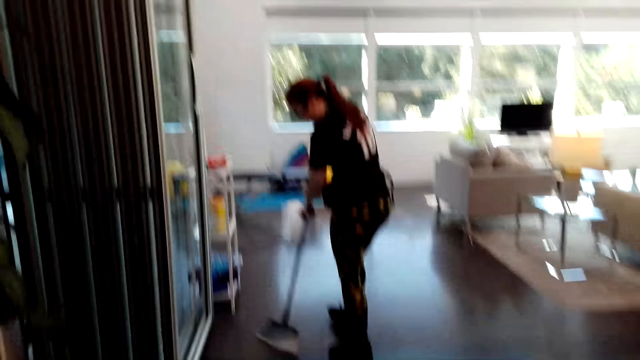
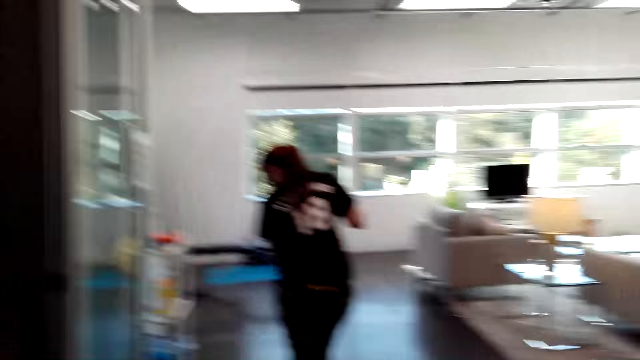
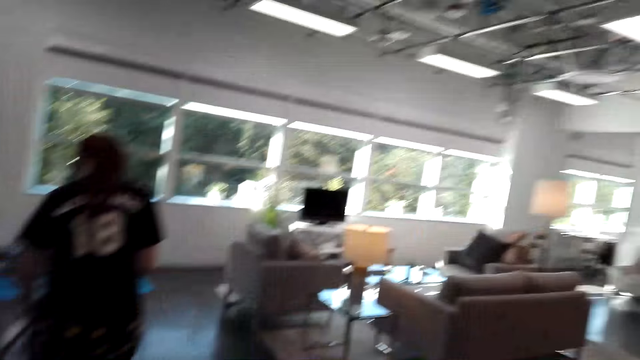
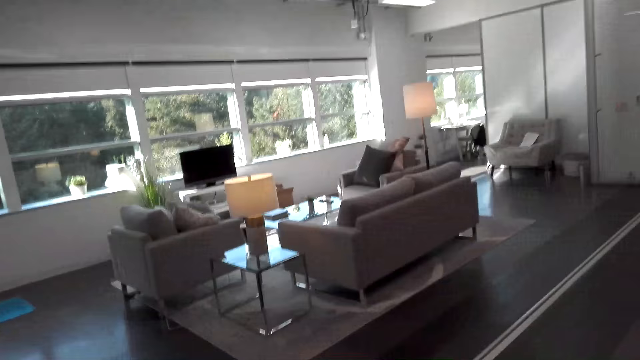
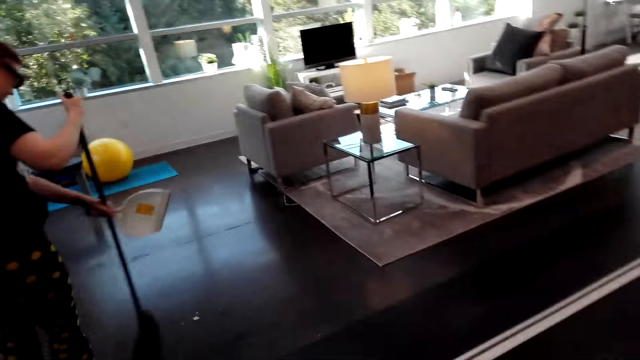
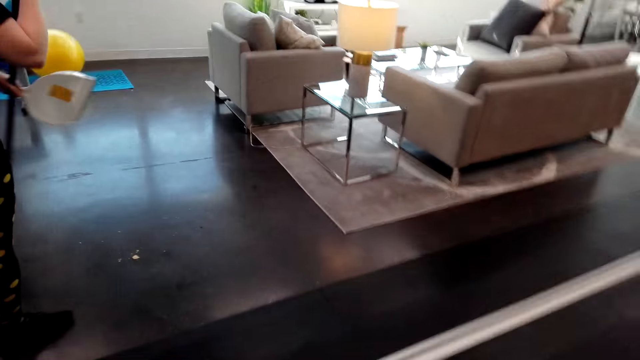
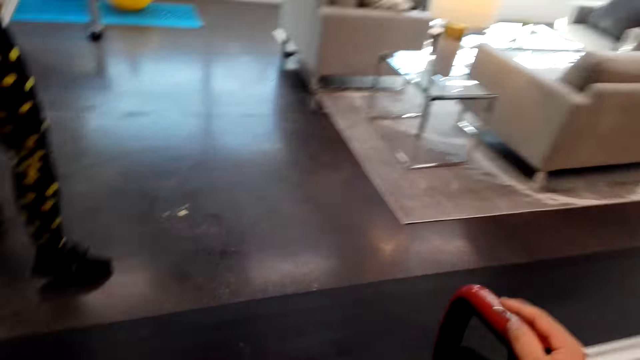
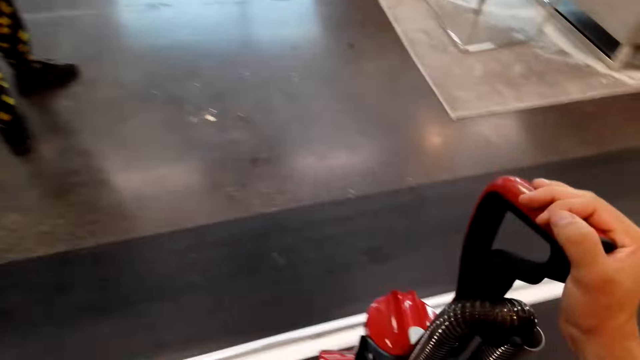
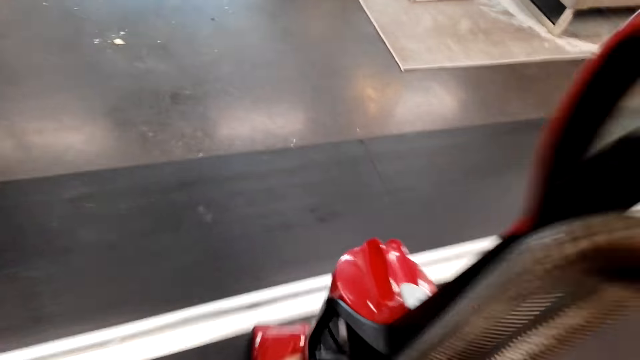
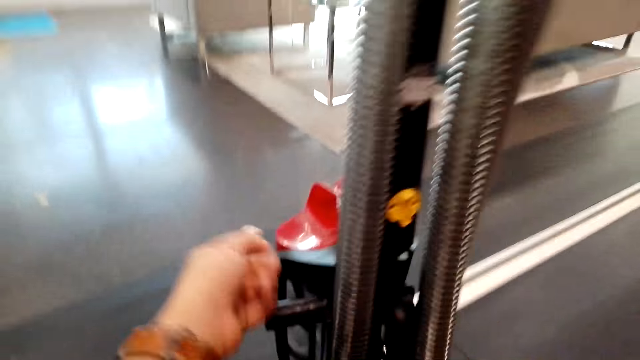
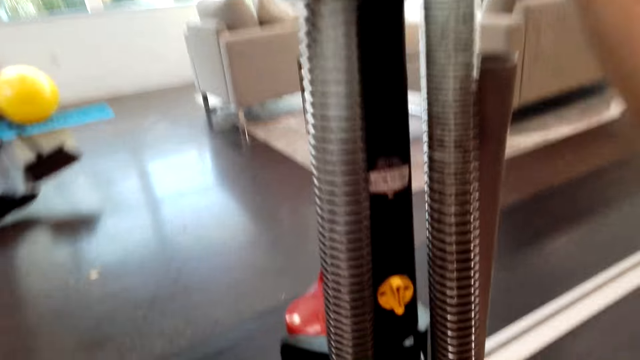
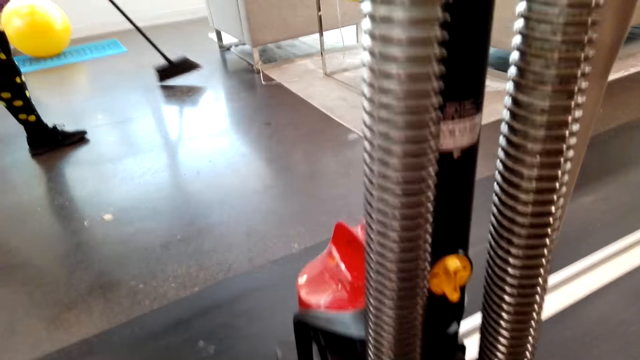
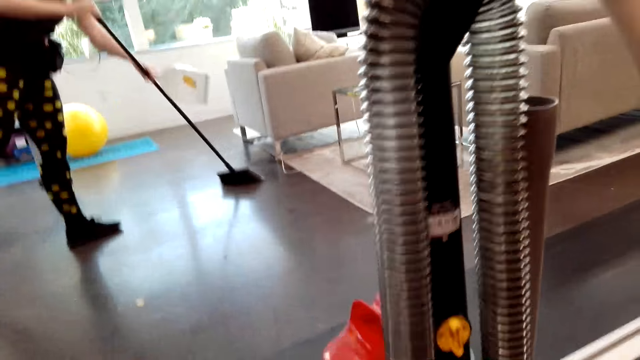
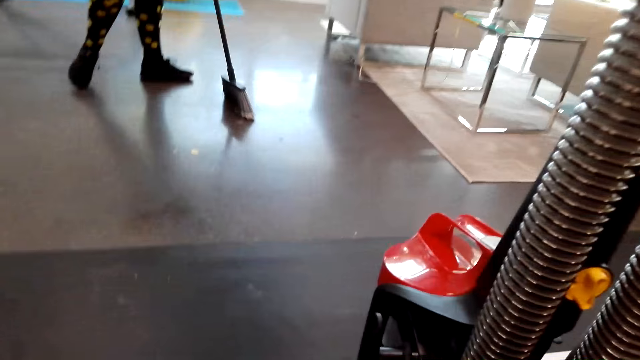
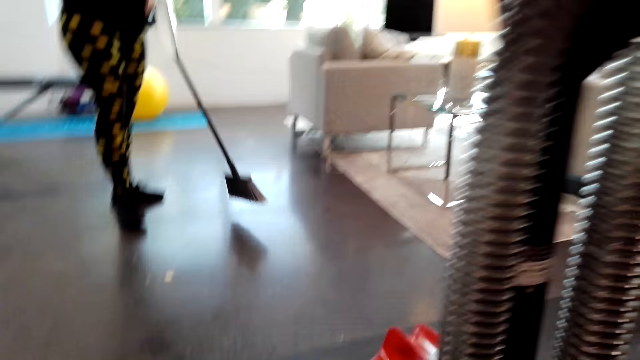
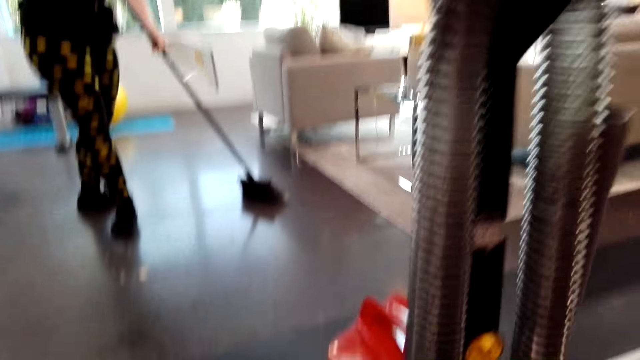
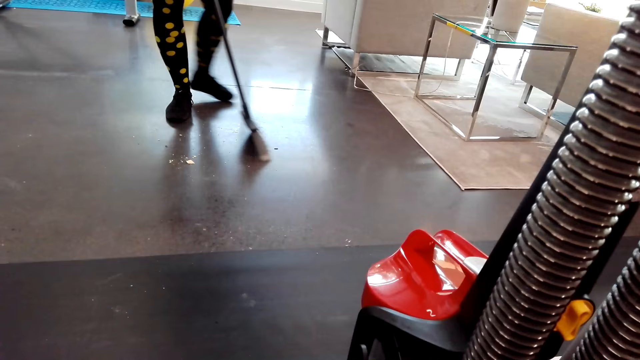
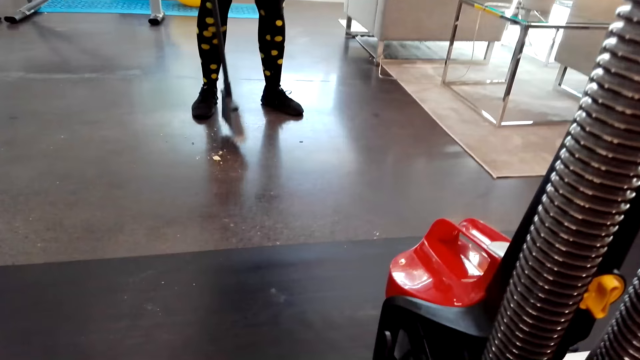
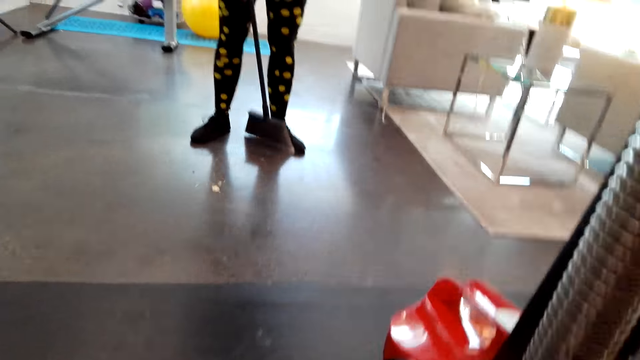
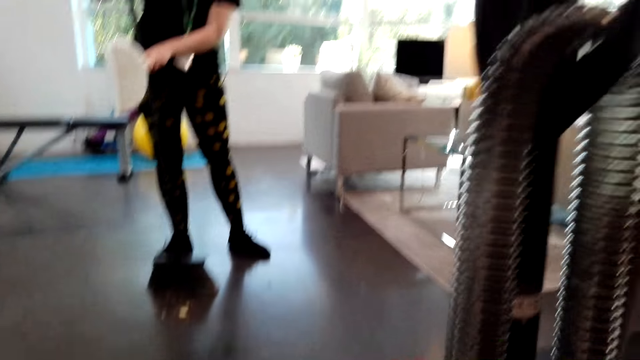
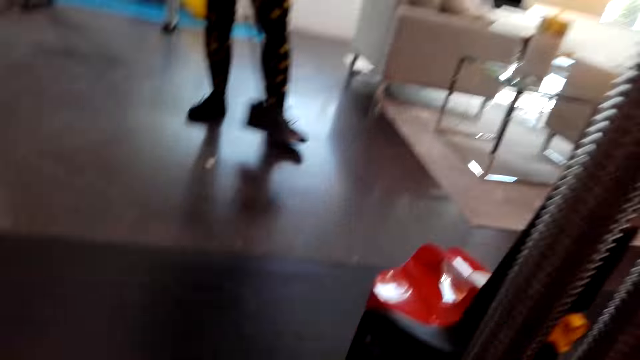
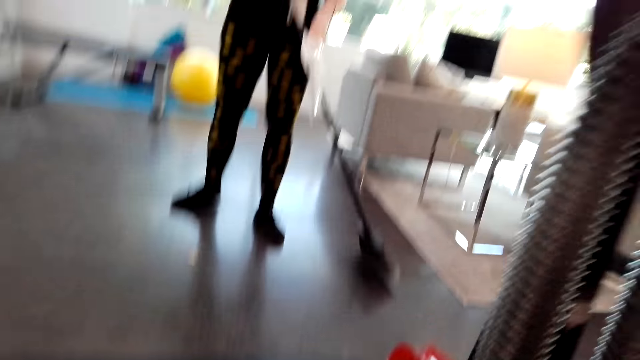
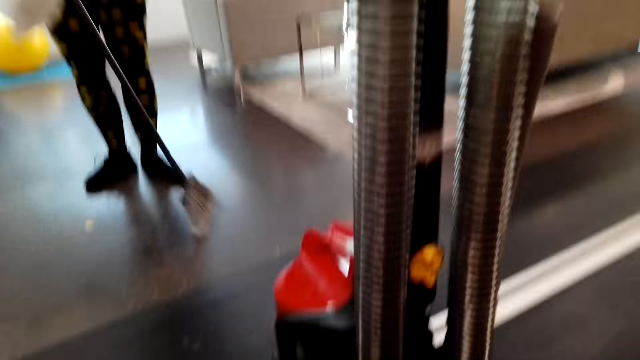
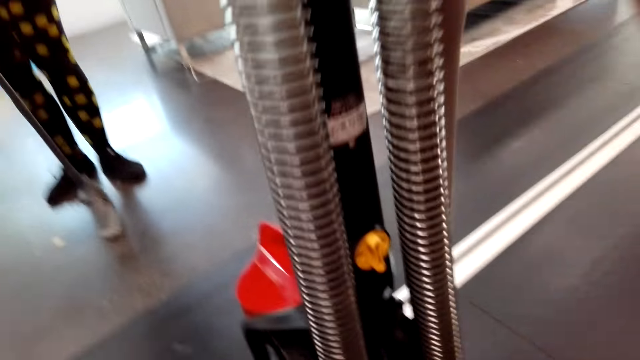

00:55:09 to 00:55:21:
A woman sweeps the floor. The woman sweeps the floor with a broom. The camera wearer rolls the cord in place on the vacuum cleaner. They look at the vacuum cleaner. The woman sweeps the floor.

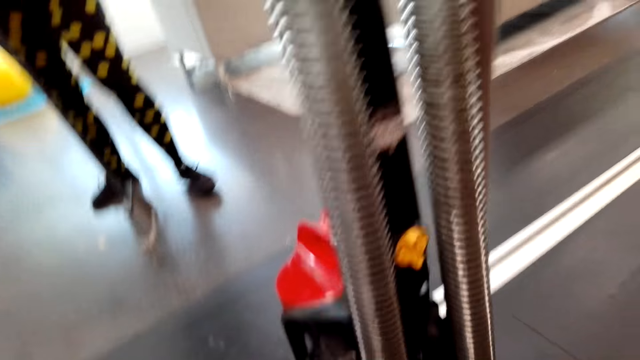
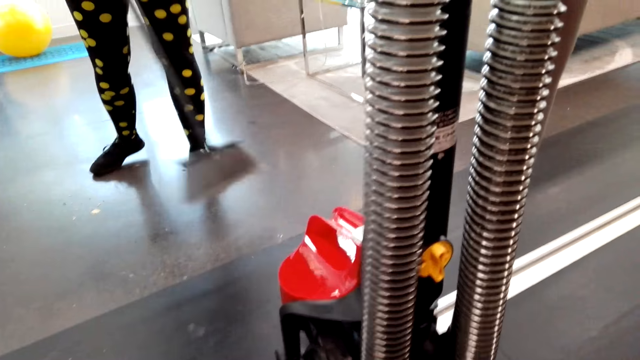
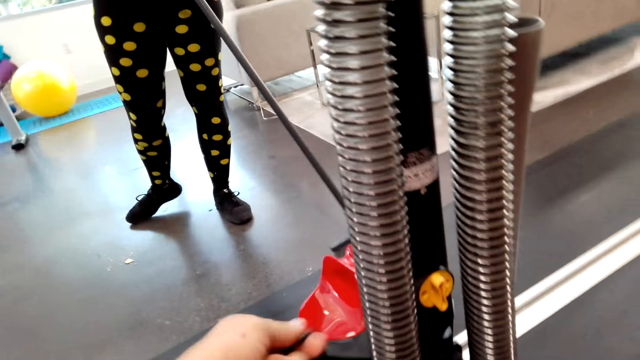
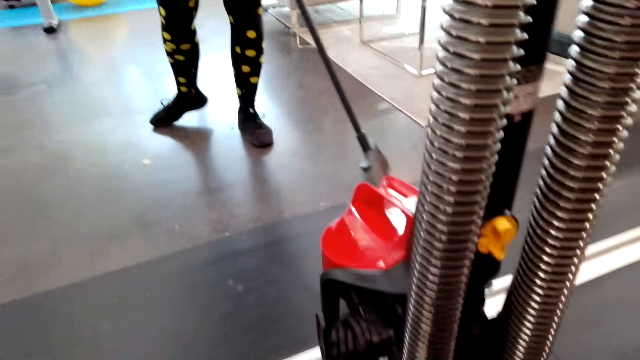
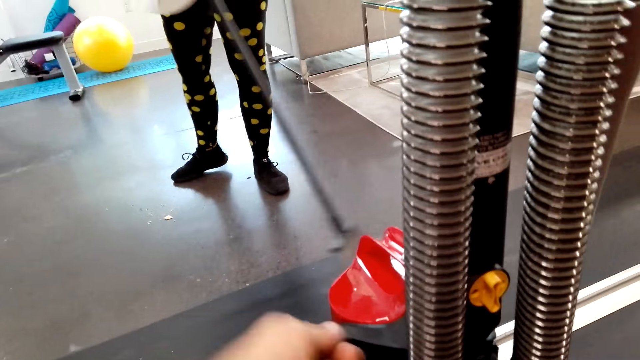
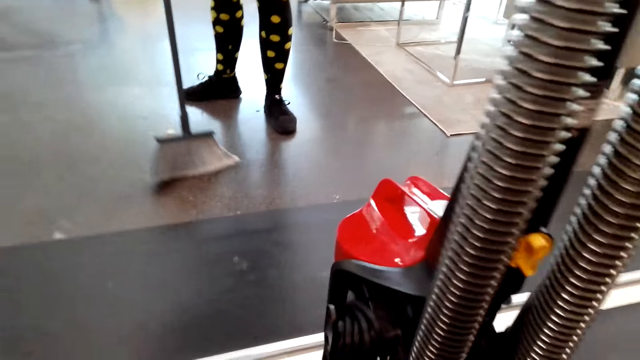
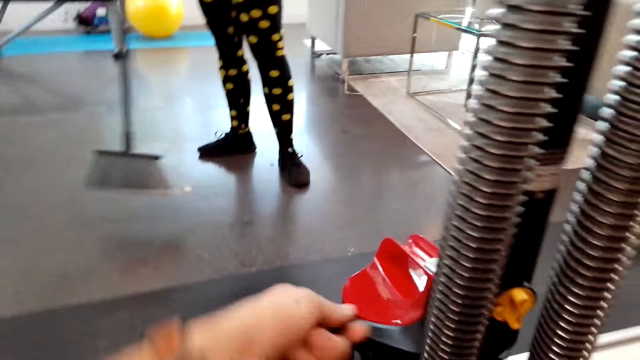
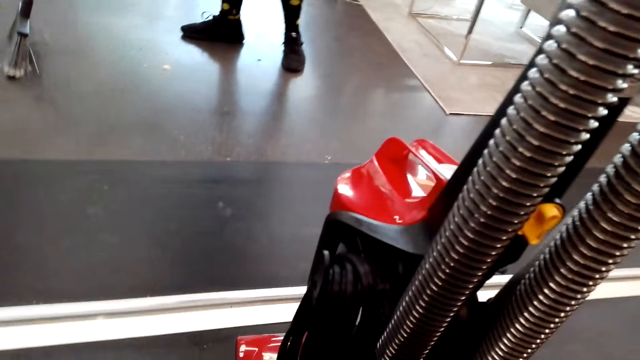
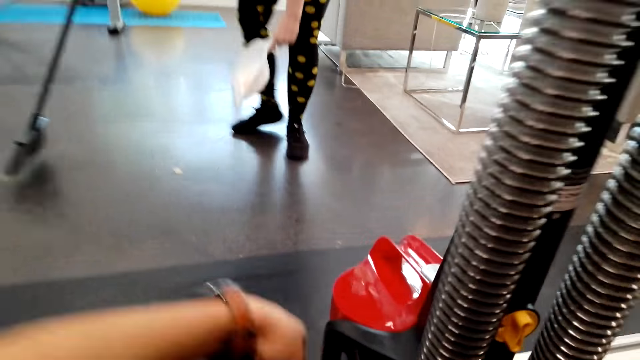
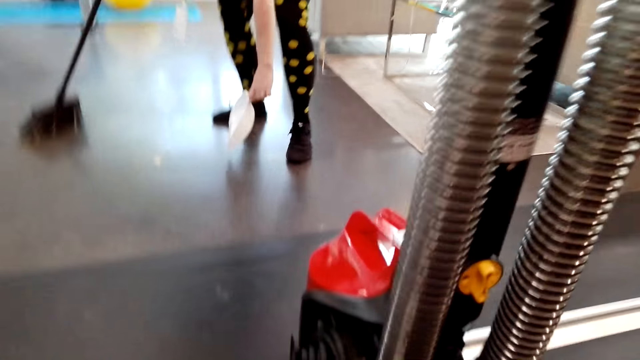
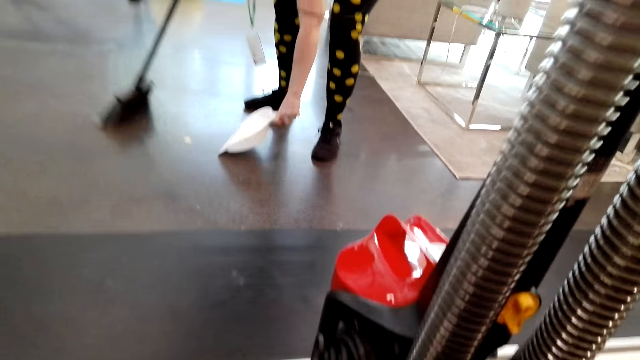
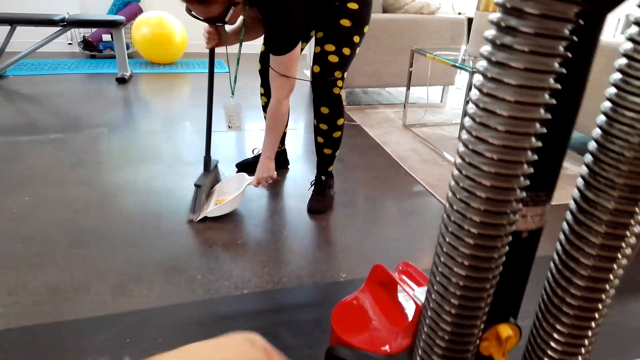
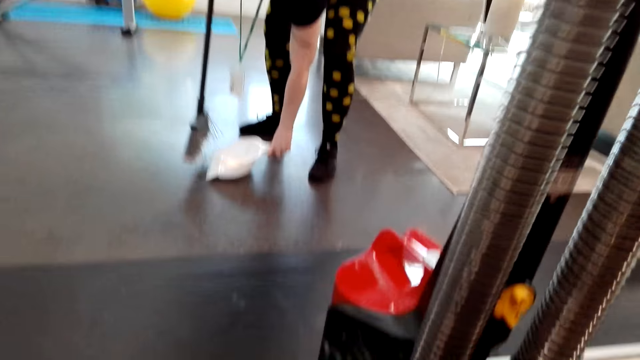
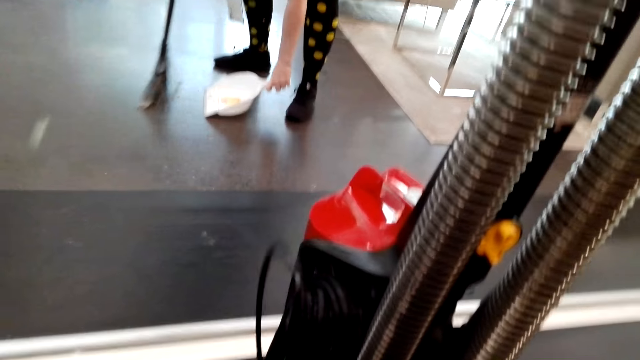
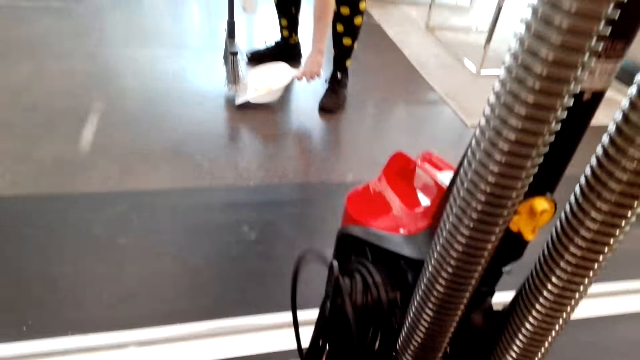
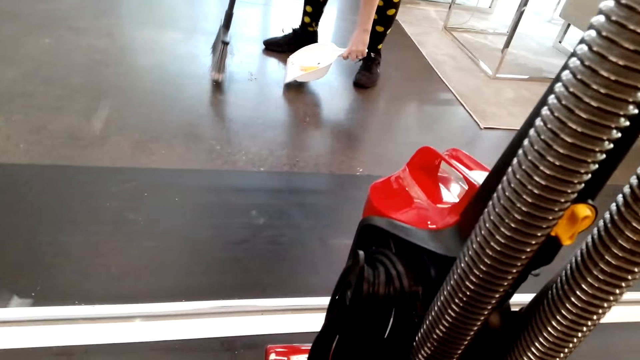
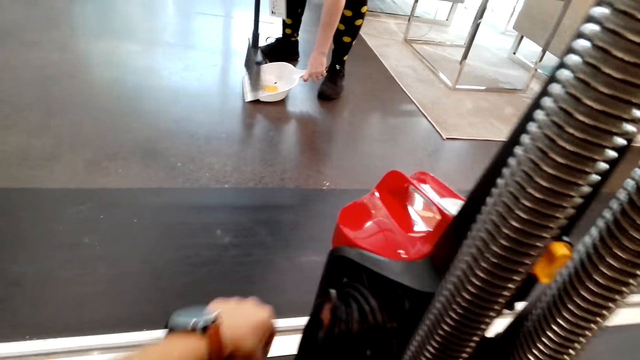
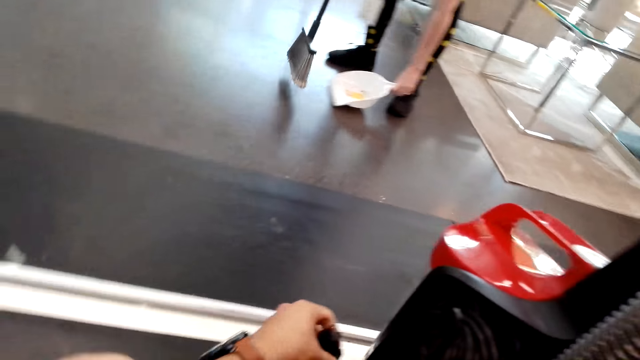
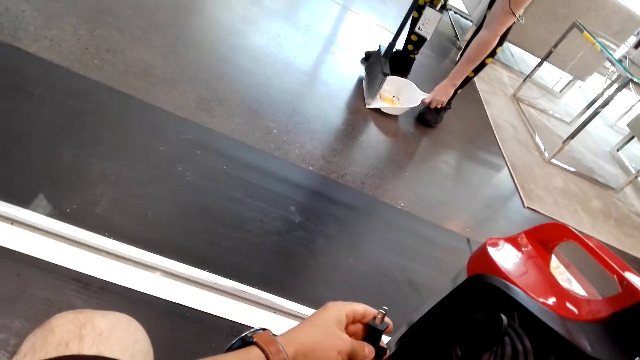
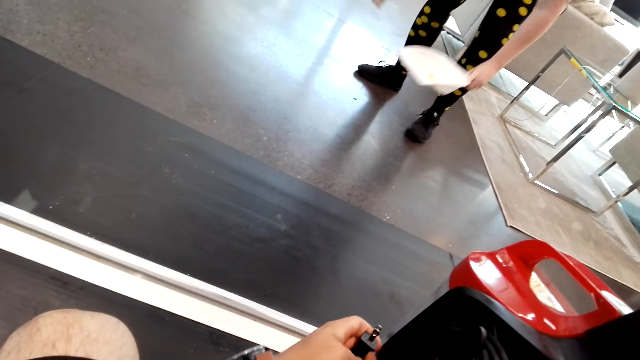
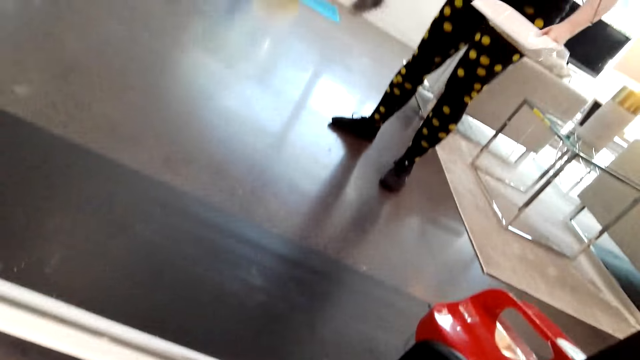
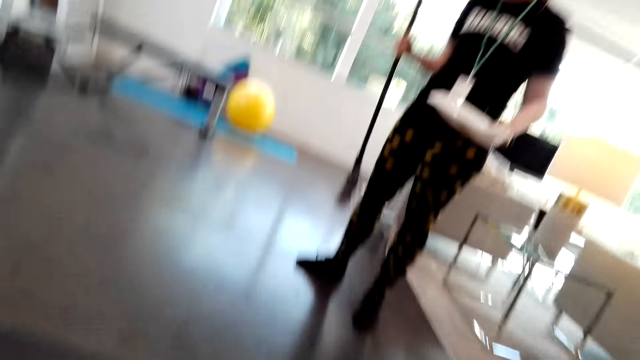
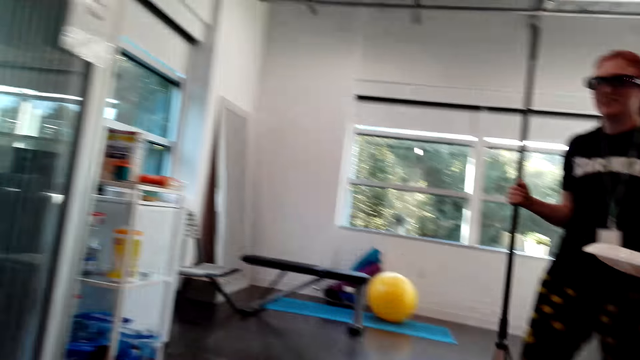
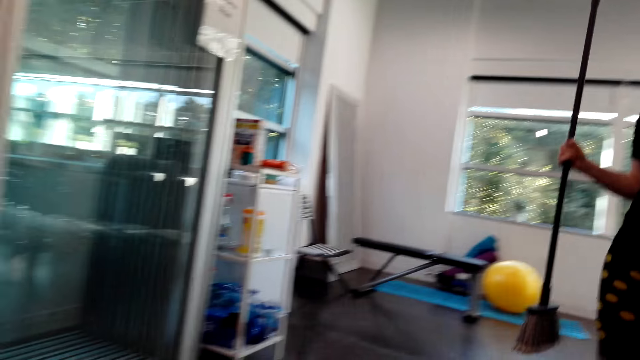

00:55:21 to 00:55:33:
The camera wearer moves the hand. They roll the cord in place on the vacuum cleaner. A woman sweeps dirt into a dust pan. The woman collects the dust. The camera wearer dialogues with the woman. The woman walks with the broom and dust pan, and holds the dust pan and broom.
